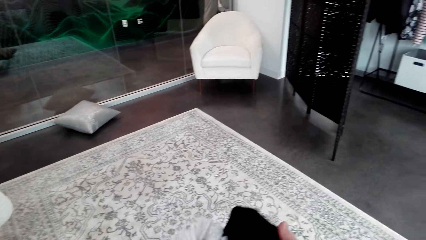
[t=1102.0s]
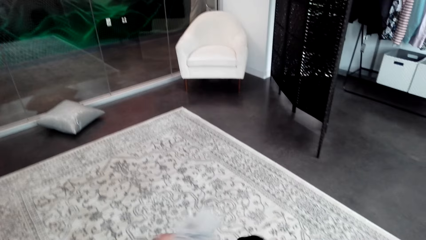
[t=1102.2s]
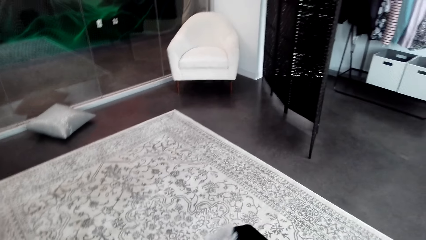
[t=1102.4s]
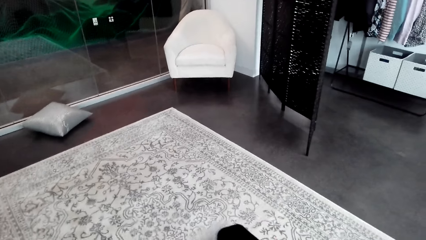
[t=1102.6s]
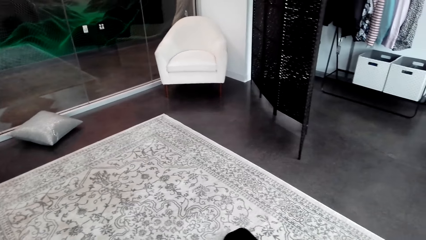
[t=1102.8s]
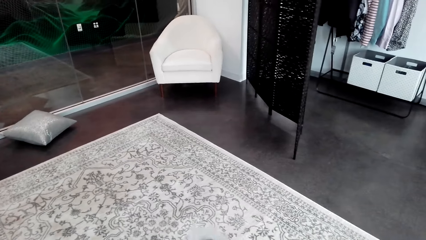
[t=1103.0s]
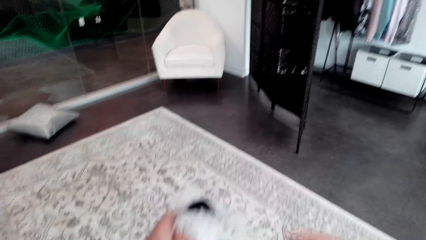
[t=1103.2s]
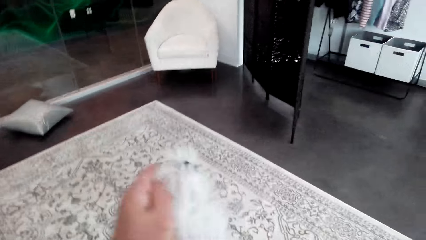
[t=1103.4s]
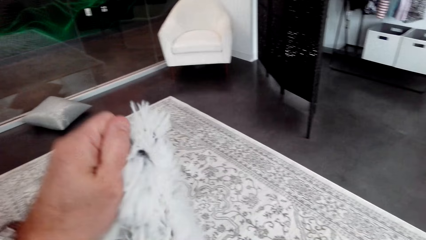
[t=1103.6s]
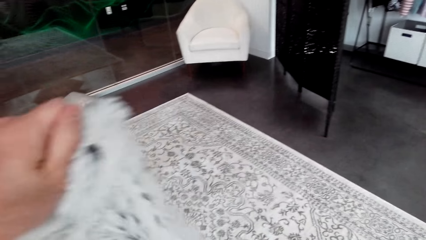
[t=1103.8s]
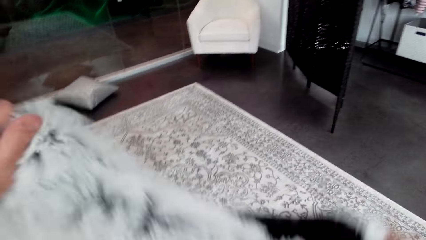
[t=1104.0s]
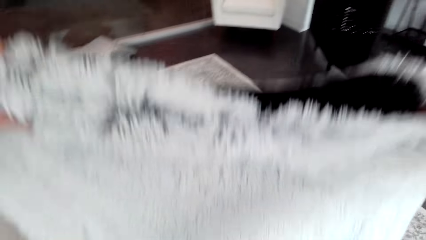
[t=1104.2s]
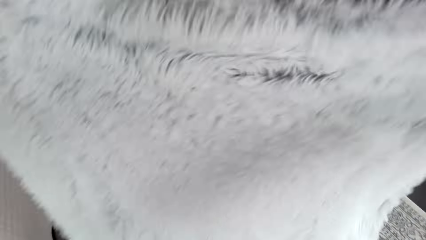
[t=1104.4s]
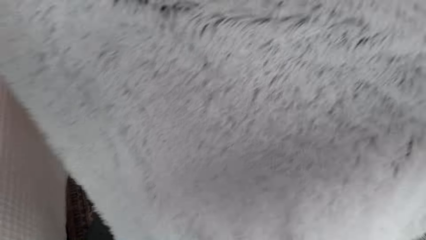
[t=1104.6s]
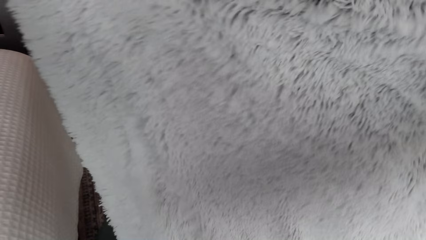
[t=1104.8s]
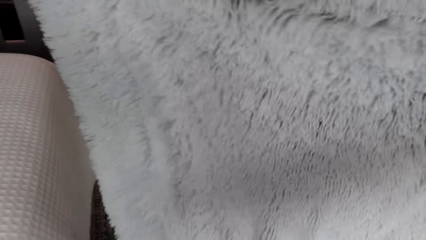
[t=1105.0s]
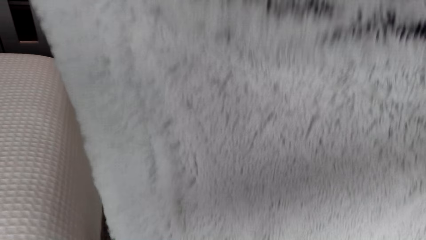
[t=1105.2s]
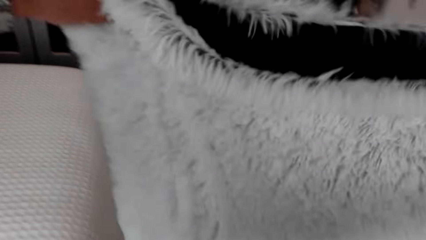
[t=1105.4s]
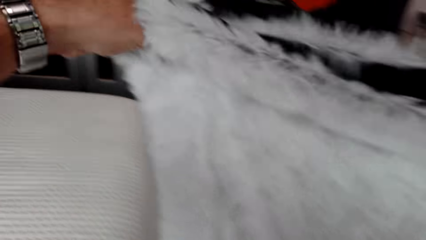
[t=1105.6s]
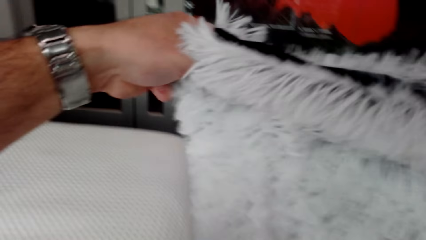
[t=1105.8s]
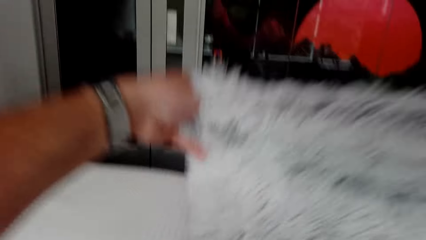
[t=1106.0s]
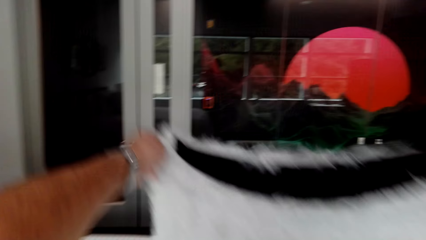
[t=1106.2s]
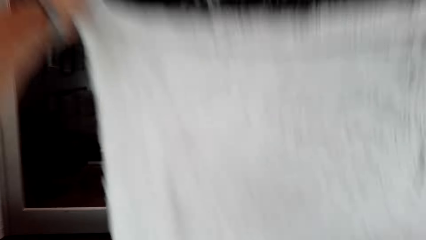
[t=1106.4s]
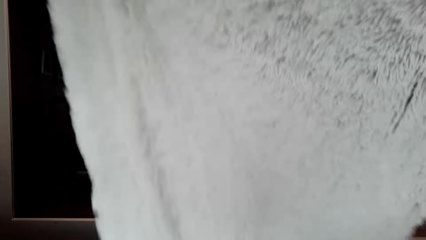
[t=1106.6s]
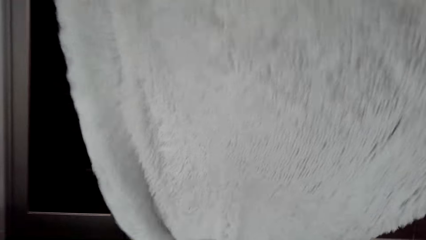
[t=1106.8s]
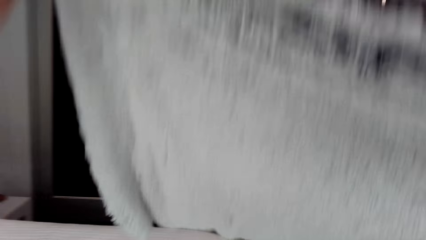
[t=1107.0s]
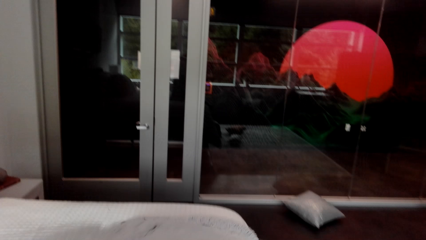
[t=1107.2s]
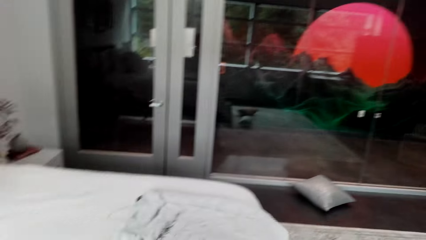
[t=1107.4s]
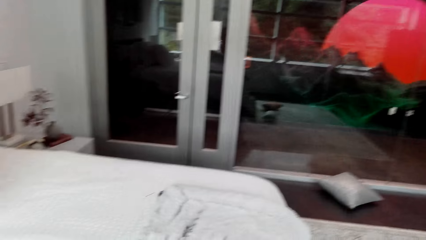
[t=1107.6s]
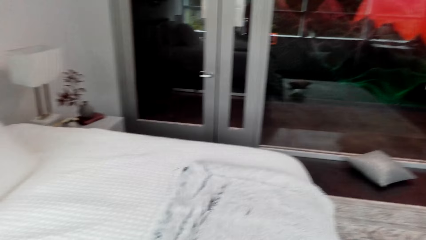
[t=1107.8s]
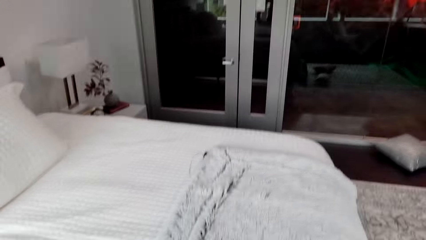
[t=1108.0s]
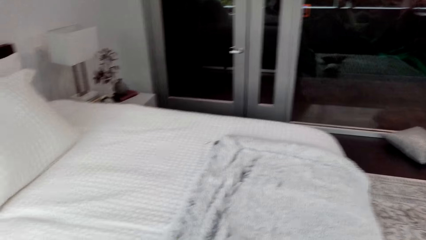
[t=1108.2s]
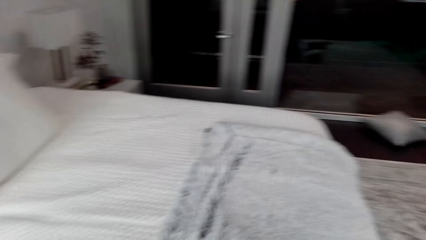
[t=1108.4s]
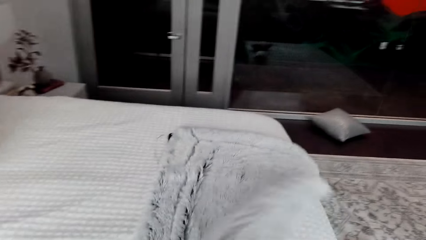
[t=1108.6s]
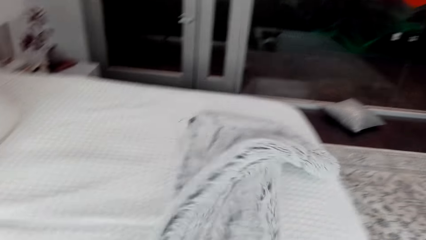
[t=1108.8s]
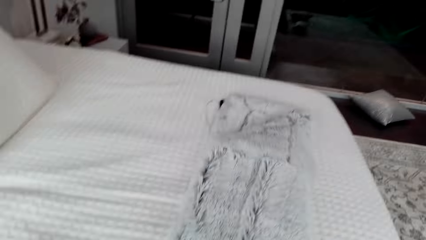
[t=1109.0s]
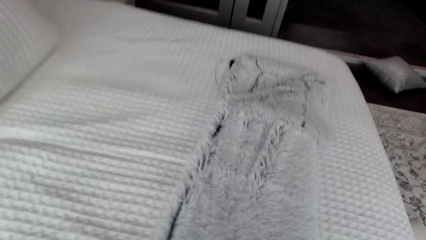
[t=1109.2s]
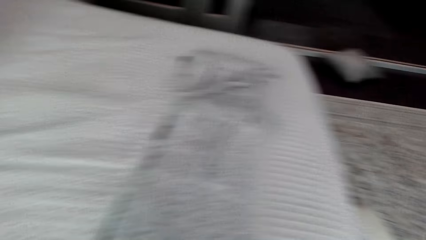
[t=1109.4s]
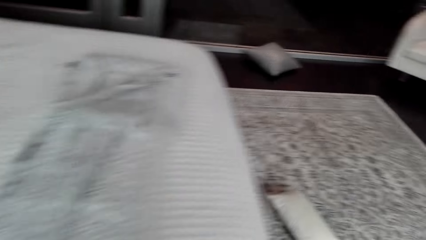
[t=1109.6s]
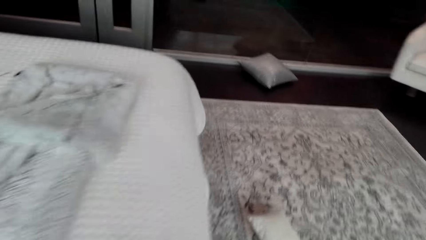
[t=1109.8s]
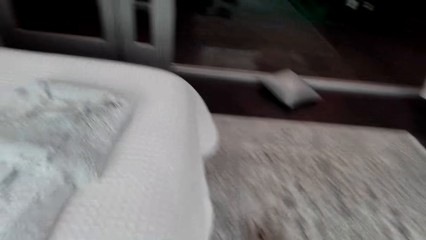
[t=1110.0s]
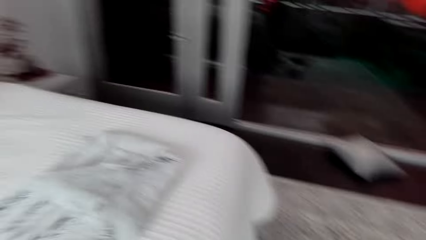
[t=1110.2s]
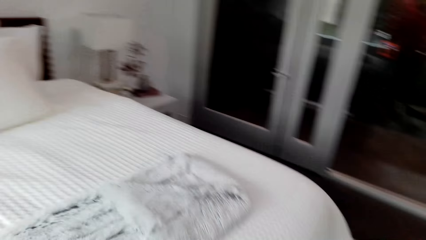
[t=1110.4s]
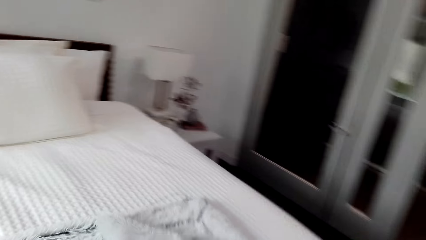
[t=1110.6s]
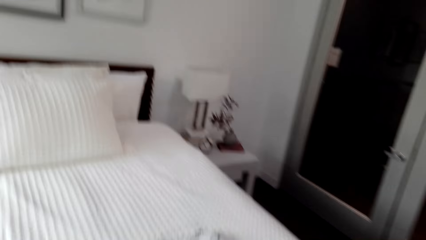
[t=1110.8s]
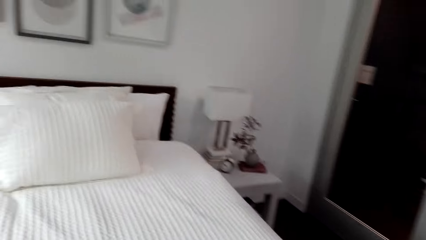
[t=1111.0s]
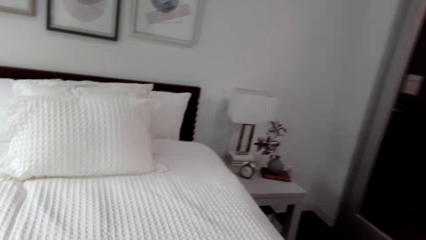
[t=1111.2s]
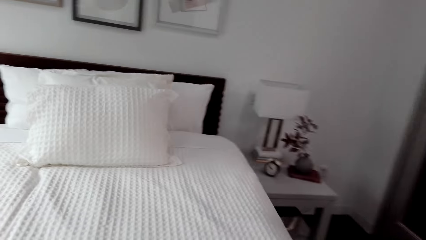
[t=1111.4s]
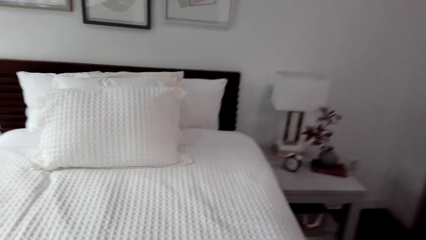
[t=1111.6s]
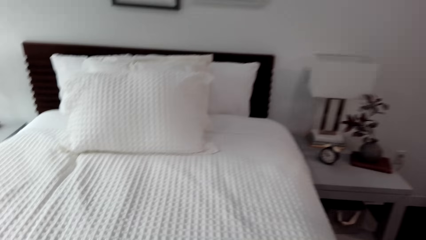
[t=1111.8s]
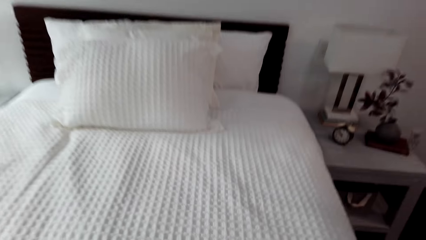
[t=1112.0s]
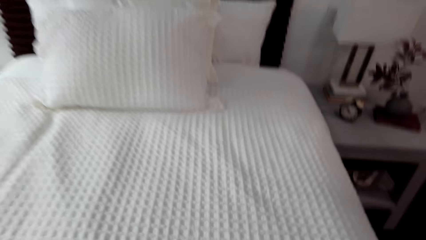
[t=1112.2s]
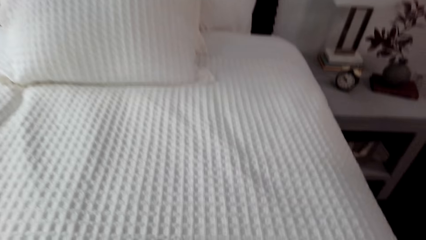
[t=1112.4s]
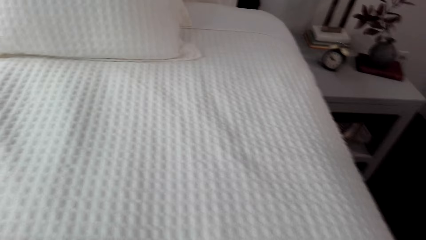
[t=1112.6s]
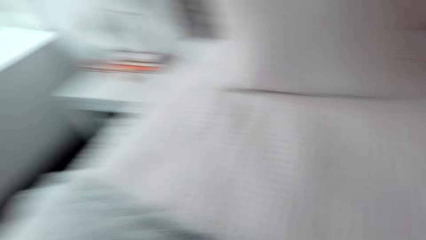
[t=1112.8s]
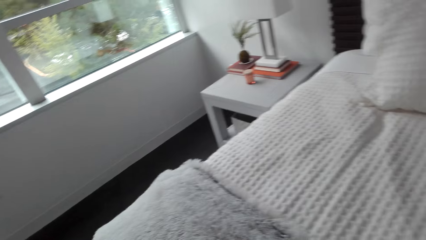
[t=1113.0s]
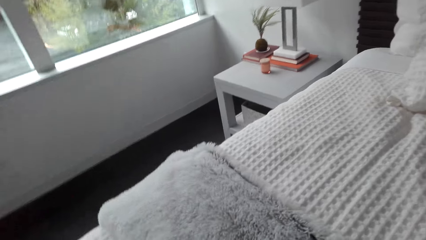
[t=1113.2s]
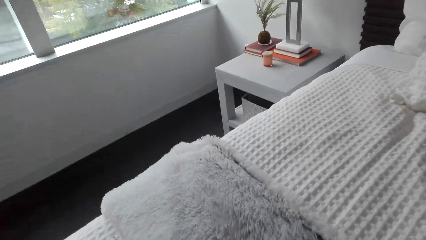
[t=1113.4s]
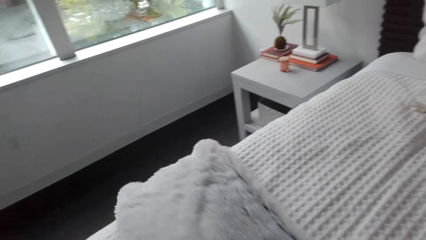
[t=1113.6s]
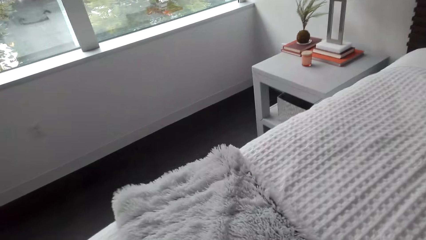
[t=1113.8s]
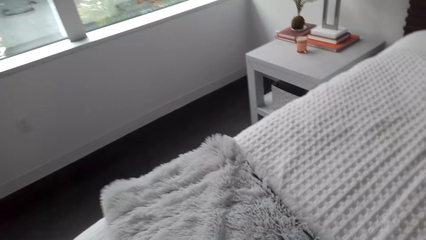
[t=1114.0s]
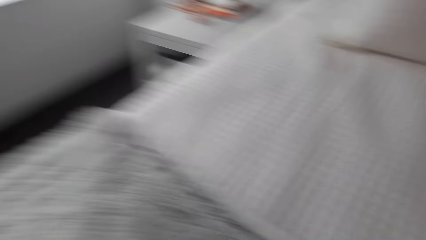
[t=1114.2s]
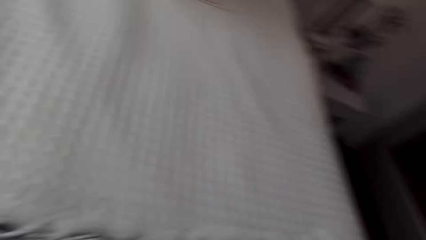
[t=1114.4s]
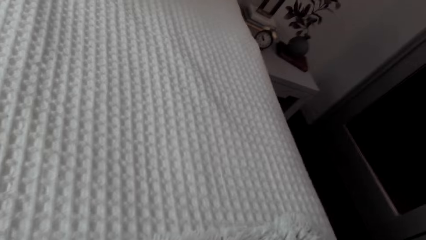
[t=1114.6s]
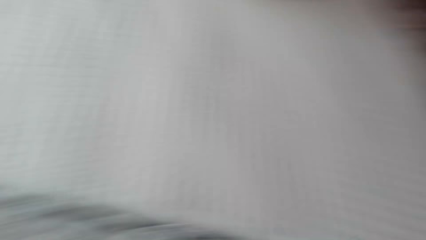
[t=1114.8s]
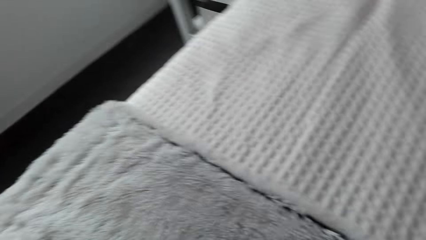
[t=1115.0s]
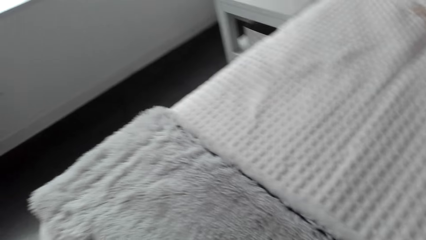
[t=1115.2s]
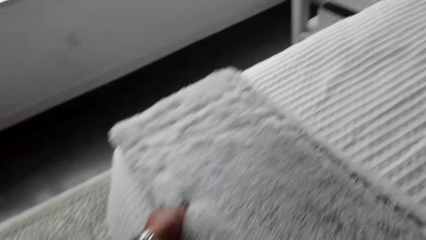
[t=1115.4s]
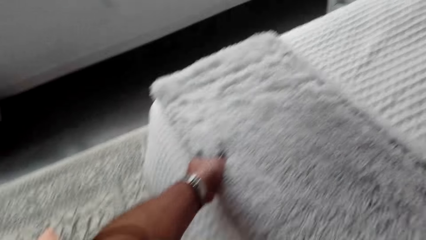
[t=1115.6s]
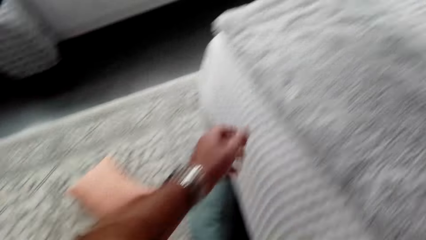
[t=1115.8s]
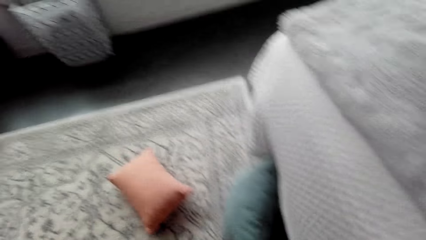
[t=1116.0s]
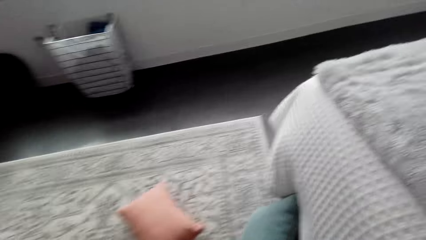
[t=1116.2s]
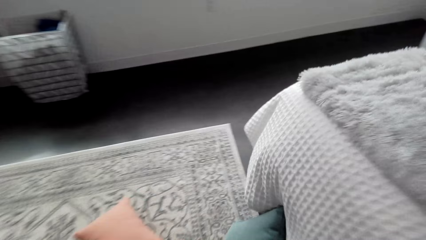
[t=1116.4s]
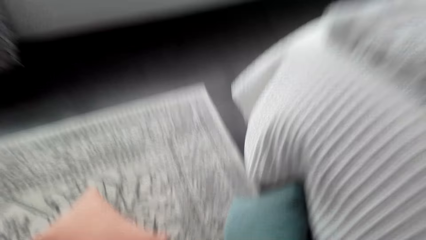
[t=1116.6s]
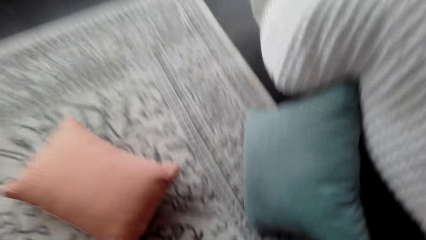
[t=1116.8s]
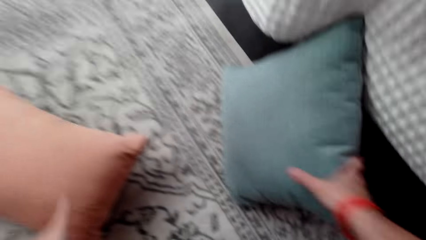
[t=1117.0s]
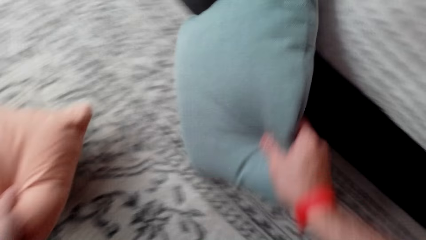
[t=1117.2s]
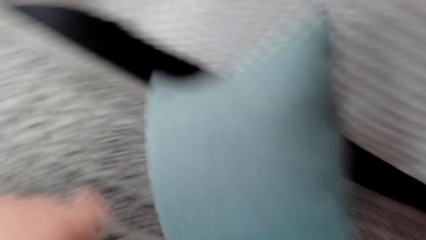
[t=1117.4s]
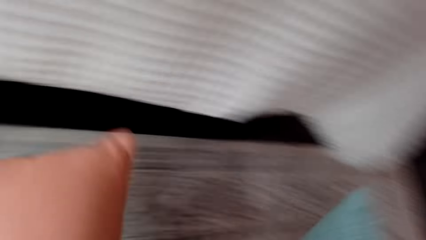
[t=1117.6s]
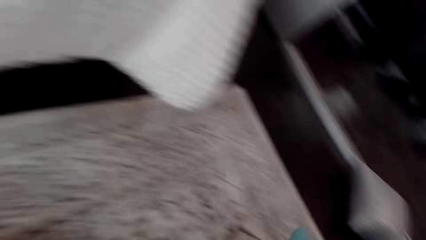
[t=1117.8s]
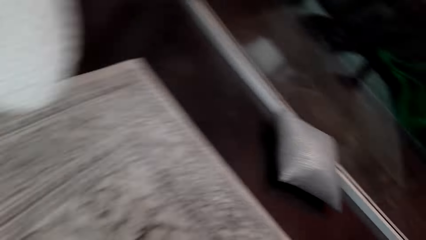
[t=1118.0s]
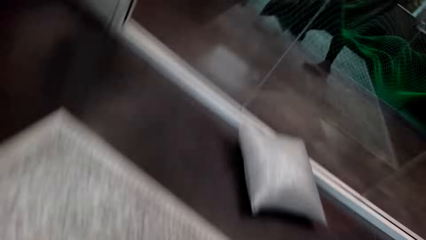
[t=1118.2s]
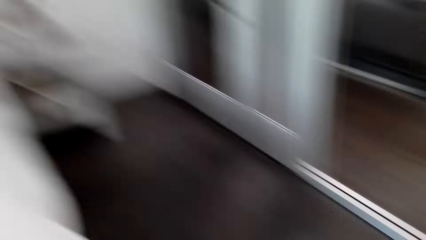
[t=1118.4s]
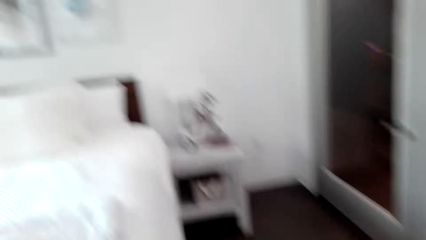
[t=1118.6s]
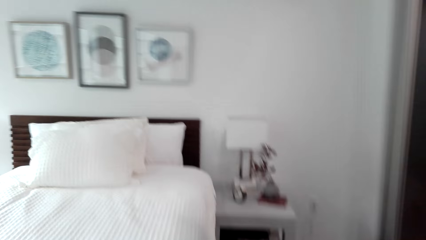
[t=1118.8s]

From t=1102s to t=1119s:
The camera wearer spreads the blanket or coverlet on the bed. They fold the blanket on the bed. They move across the bed. They align the blanket across the bed. They grab pillows from the floor.
